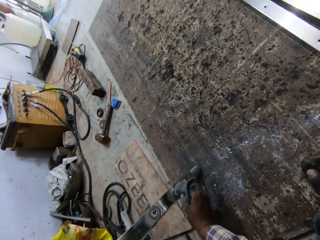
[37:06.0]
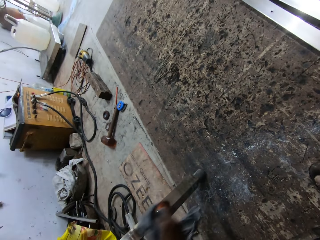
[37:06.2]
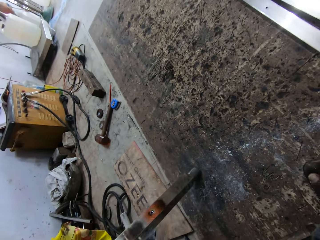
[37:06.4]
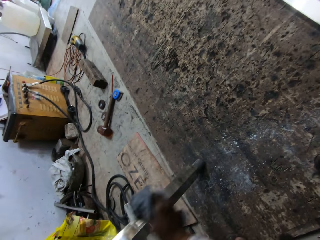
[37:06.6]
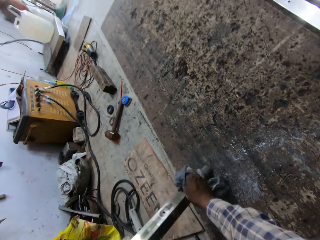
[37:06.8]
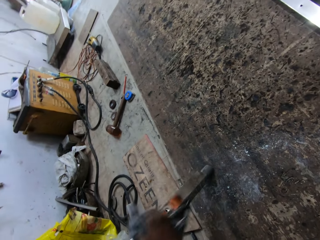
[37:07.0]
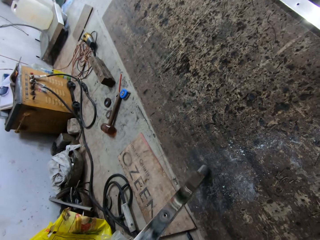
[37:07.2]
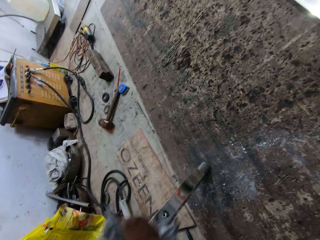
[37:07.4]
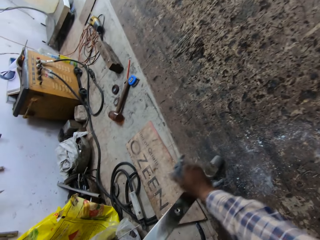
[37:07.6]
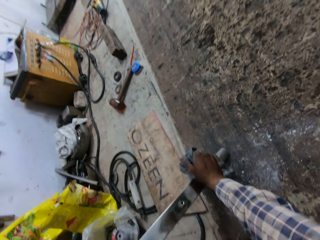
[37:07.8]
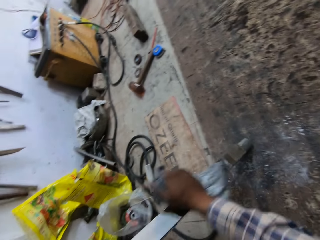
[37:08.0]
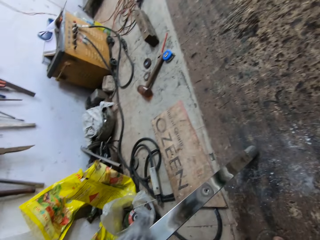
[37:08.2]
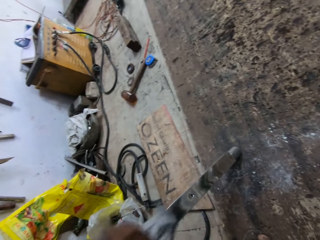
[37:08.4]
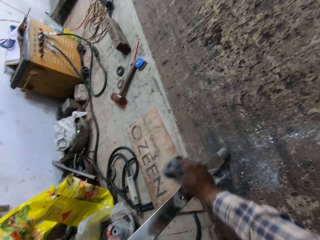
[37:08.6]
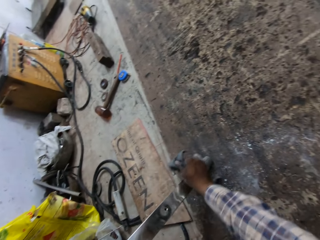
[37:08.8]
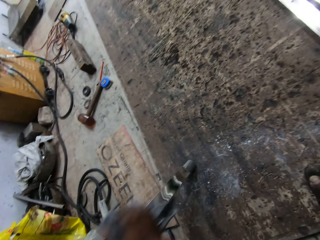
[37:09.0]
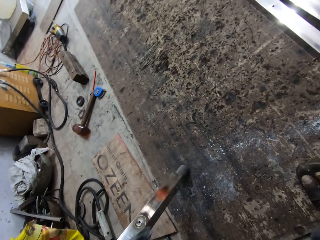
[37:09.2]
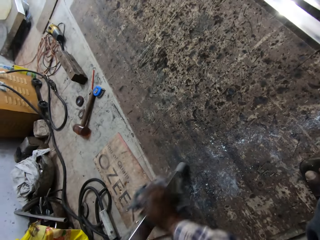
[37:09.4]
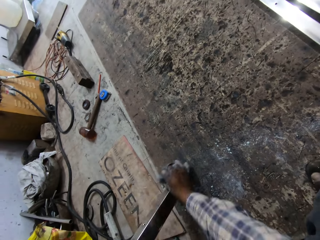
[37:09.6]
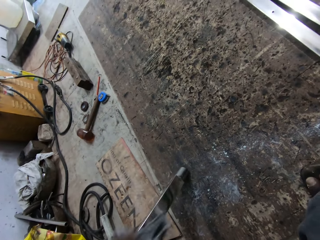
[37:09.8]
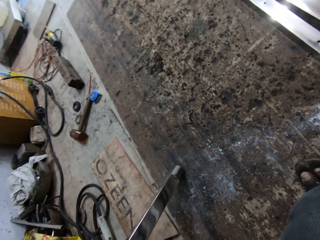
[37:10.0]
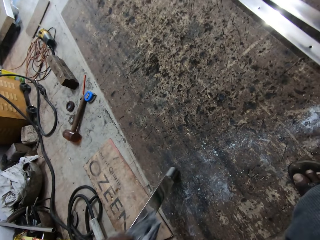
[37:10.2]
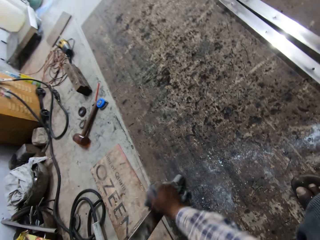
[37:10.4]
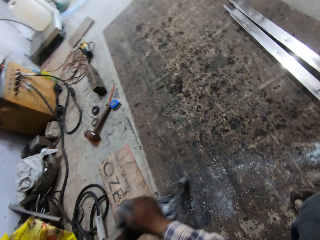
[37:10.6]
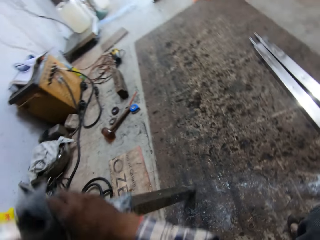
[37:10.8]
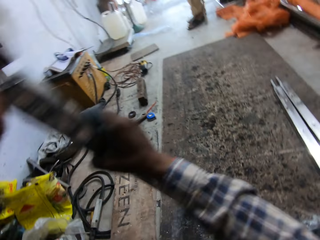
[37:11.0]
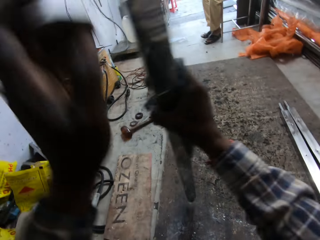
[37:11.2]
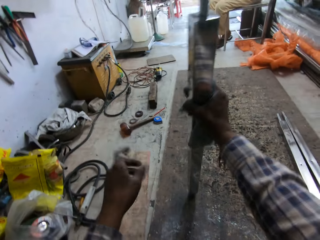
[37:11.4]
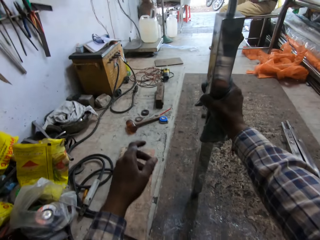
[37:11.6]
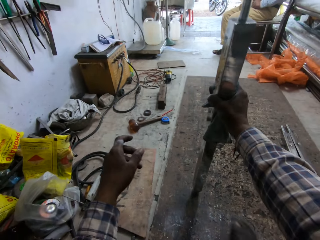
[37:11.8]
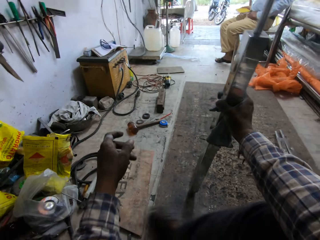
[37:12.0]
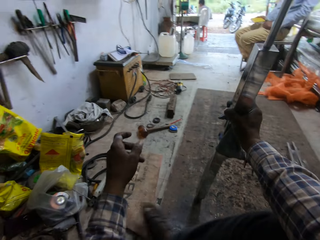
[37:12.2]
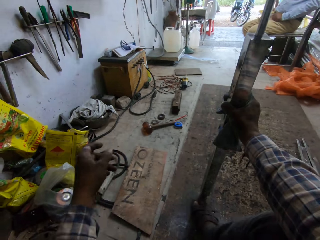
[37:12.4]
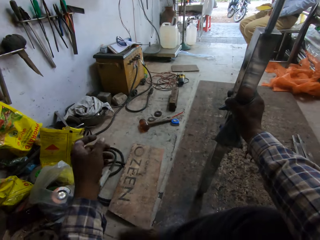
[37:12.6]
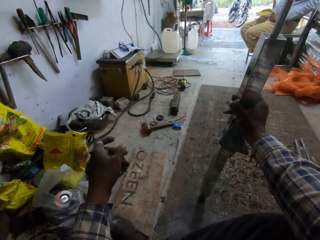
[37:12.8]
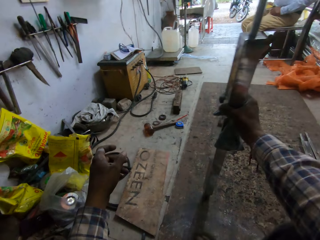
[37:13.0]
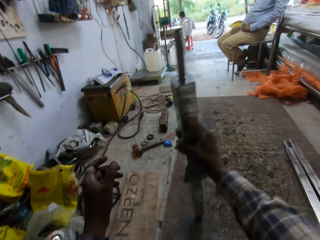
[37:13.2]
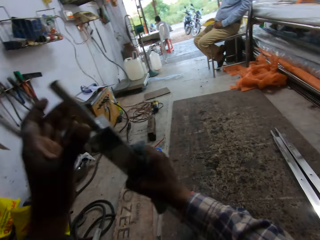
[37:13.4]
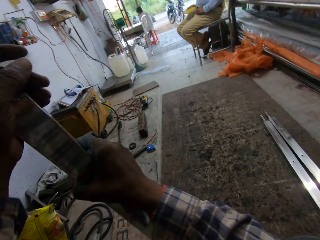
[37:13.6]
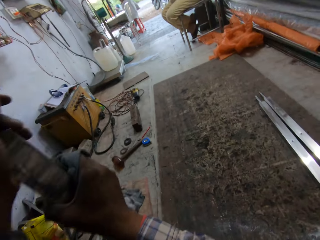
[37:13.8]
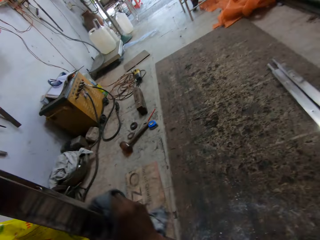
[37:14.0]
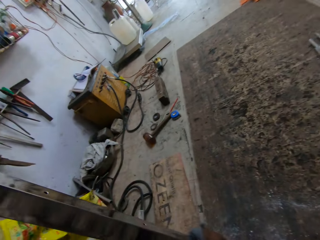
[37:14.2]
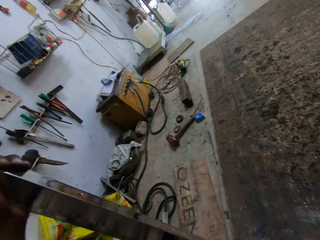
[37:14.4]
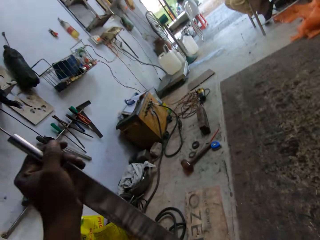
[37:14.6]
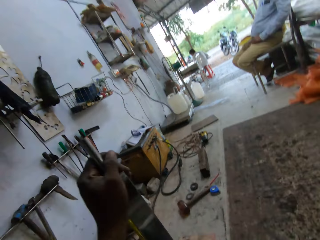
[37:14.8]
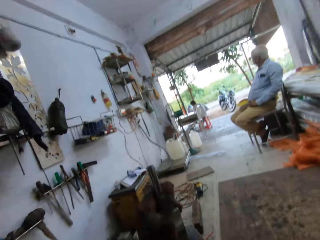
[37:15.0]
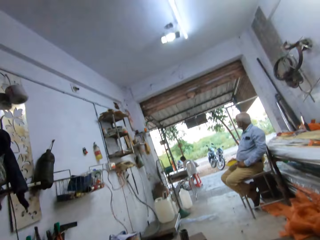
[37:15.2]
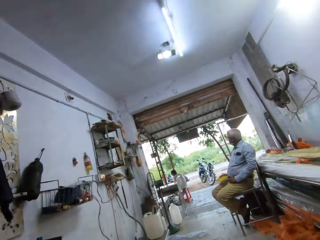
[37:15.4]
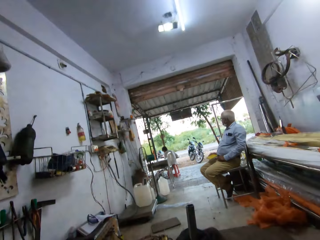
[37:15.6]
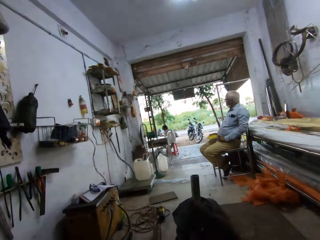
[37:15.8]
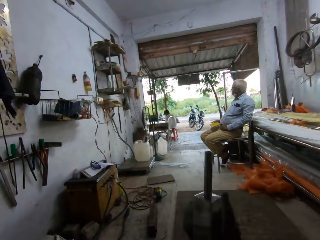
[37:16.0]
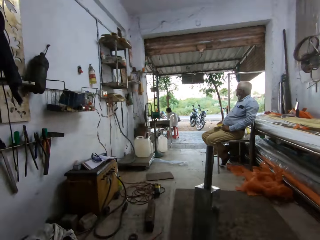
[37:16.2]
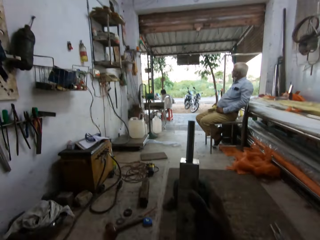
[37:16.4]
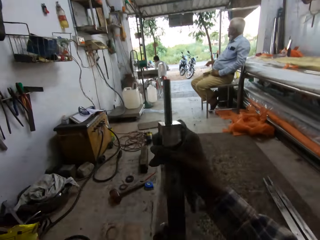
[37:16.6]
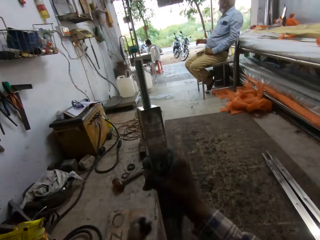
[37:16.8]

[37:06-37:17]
The camera wearer wipes the metal pole with a towel. He hits the metal pole on the ground. He holds the metal pole with his right hand. He passes the metal pole from his right hand to his left hand. He cleans the metal pole in his left hand with the rags in his right hand.

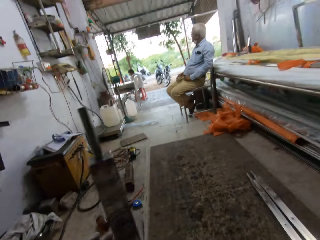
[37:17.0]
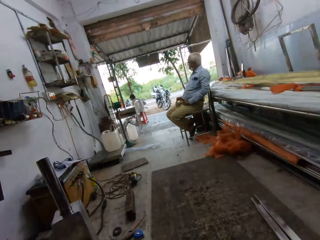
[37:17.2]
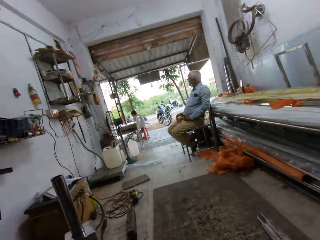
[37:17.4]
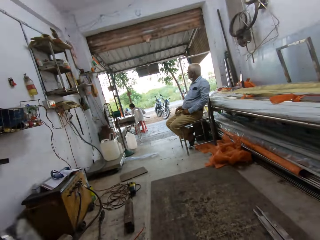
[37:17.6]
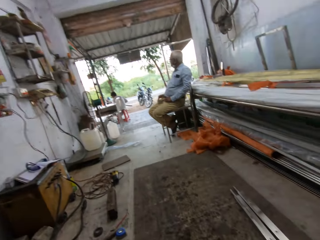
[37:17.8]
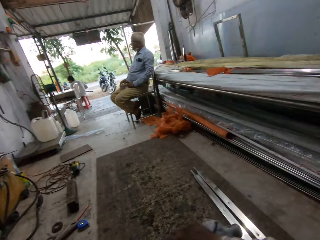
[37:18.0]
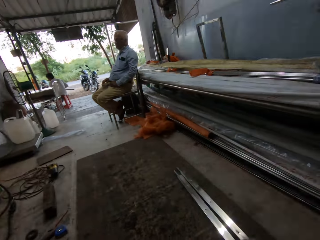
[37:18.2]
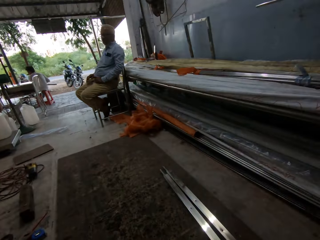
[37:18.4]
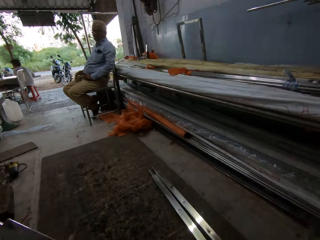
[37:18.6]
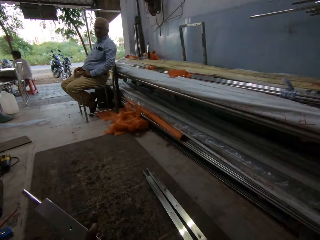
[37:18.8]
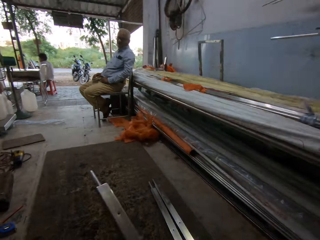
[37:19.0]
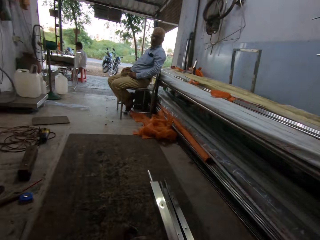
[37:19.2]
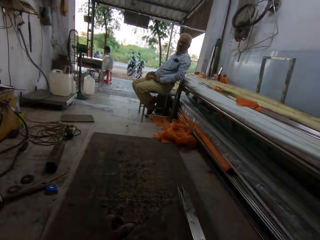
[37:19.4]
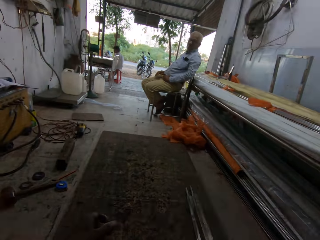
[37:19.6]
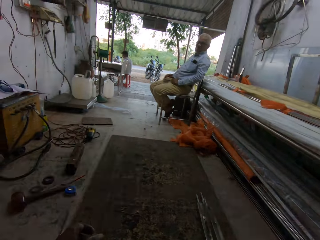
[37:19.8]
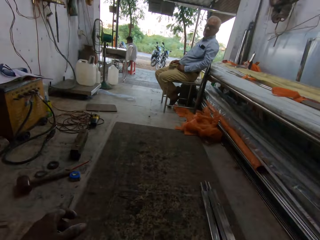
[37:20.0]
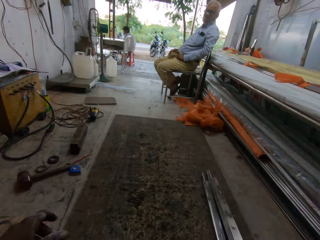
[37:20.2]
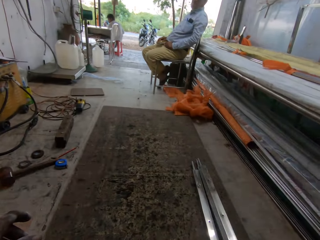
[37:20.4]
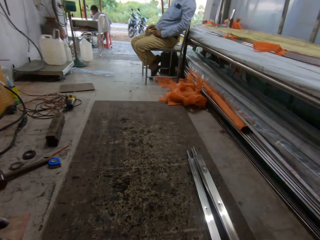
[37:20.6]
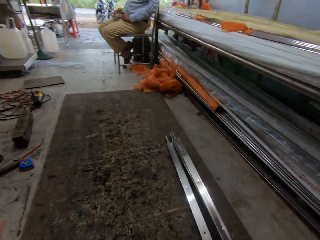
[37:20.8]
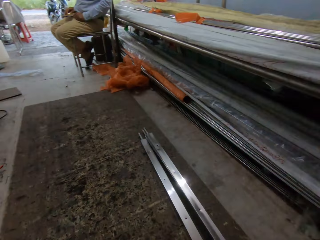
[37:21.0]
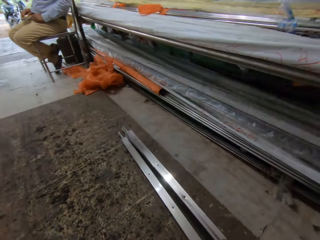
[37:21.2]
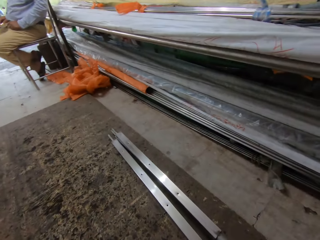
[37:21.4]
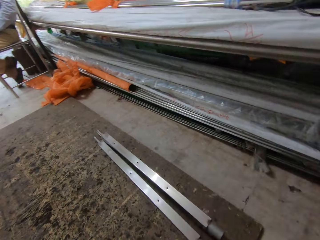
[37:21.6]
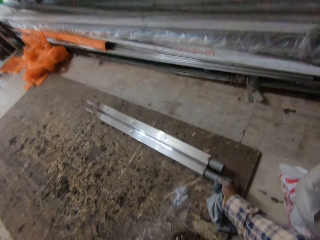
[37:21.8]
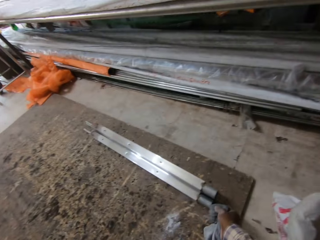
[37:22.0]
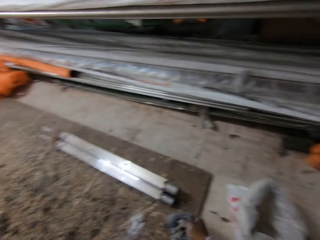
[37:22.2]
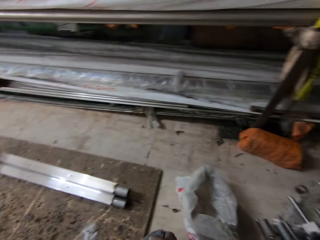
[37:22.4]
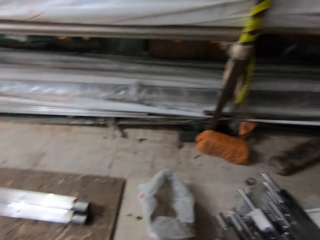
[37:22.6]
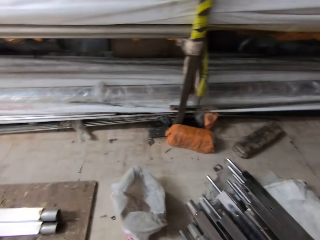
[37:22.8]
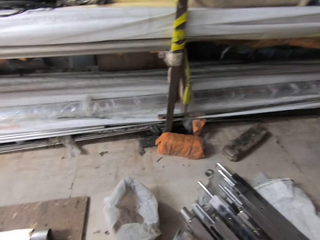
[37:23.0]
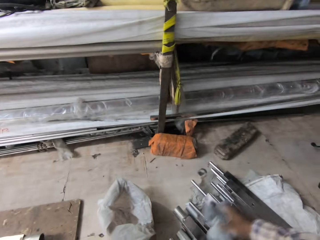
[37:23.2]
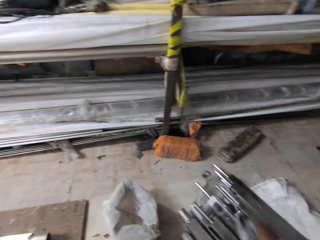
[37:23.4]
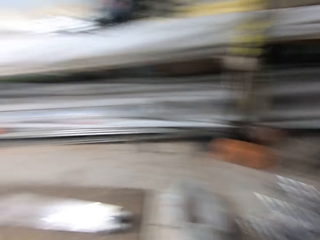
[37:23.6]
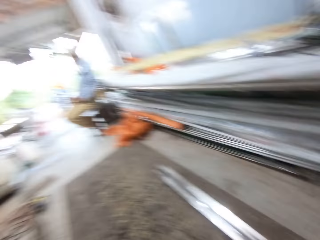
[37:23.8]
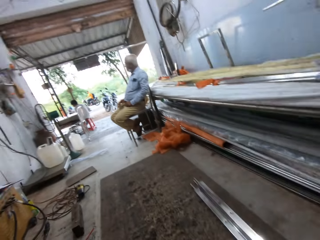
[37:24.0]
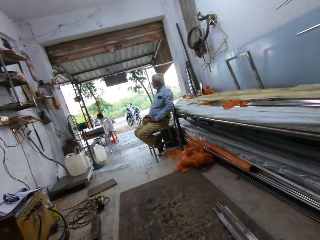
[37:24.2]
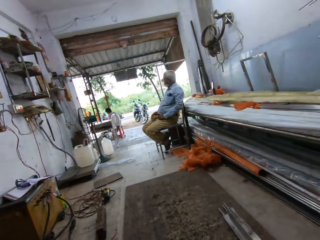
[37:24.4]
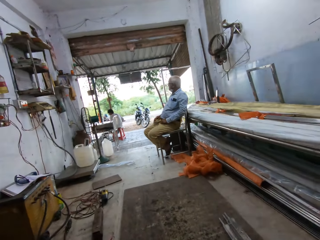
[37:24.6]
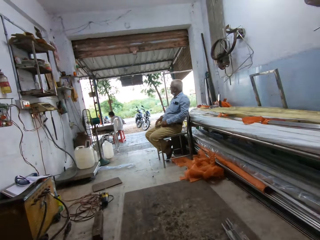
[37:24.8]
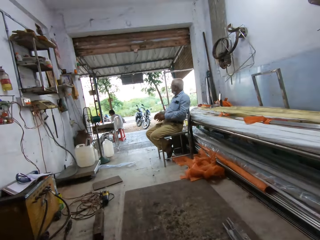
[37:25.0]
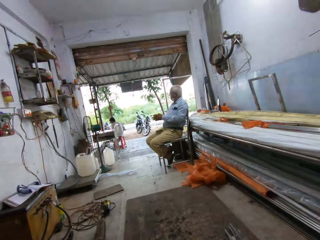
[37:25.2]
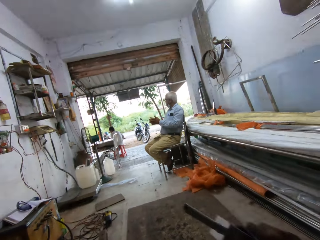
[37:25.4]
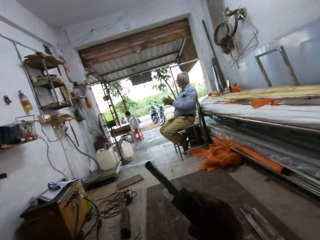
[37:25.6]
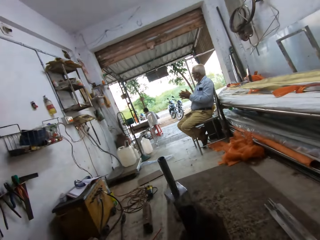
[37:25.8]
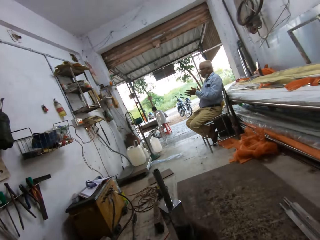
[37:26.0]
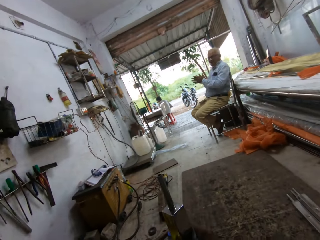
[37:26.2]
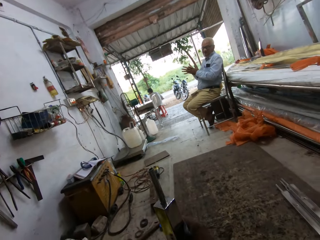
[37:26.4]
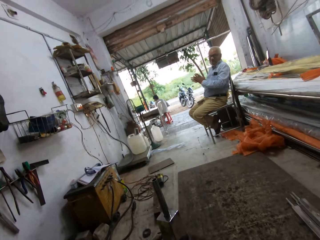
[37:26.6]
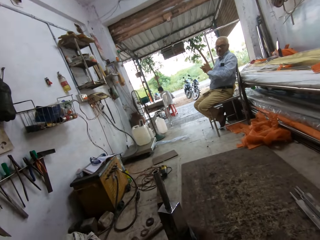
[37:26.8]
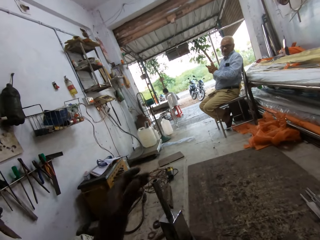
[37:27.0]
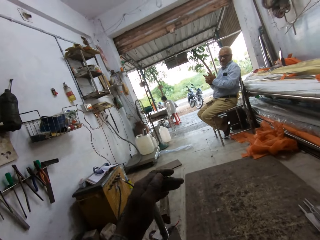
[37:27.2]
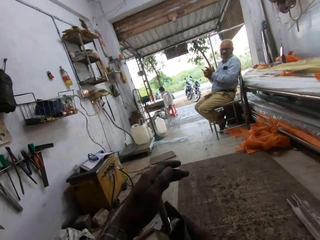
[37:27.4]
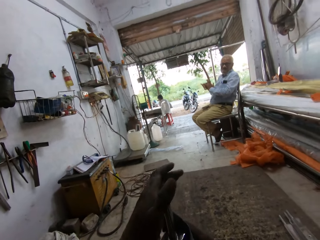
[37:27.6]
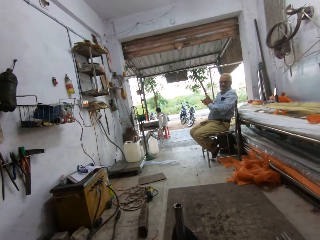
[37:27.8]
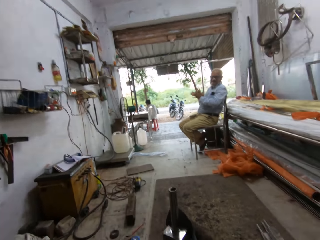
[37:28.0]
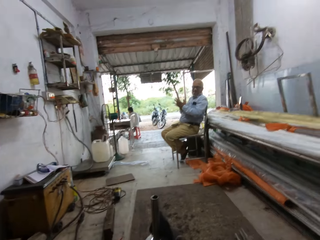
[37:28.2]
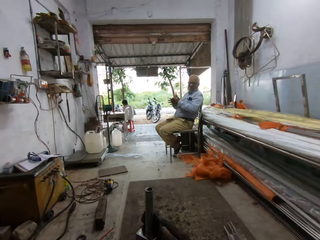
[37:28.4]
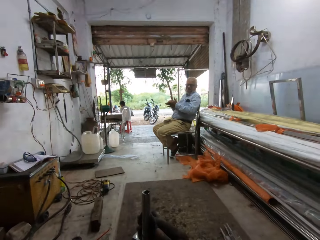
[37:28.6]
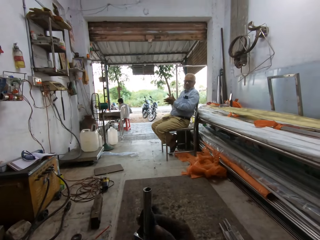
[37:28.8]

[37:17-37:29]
The camera wearer drops the metal pole. He places the metal pole on a pile of metal poles on the work surface with his right hand. He picks up the metal pole from the ground with his right hand. A man talks to the camera wearer. The camera wearer holds the metal pole.
